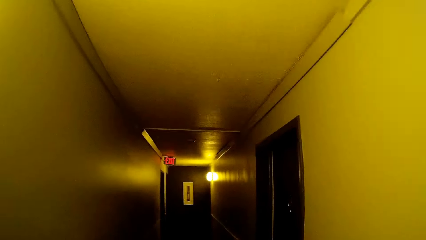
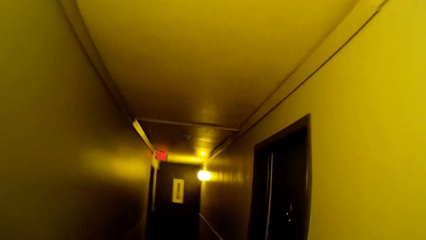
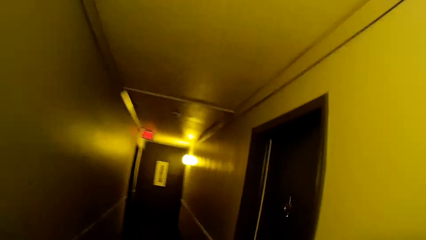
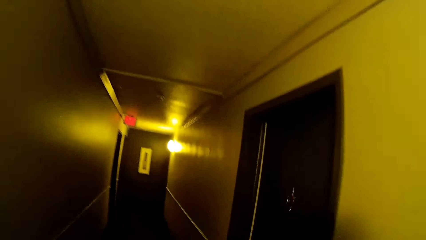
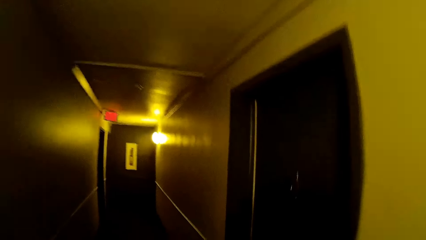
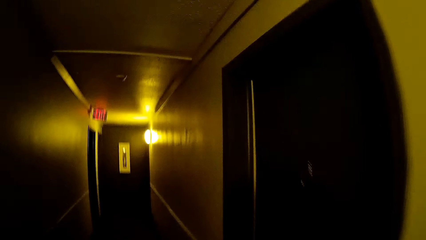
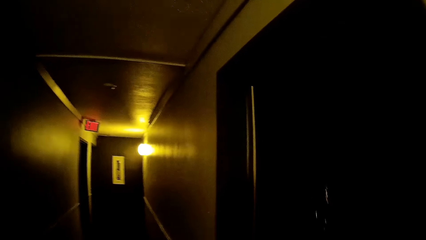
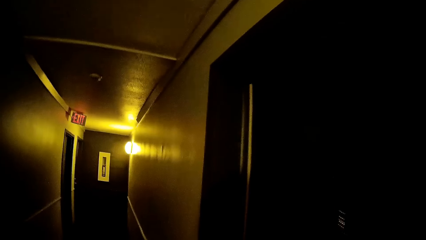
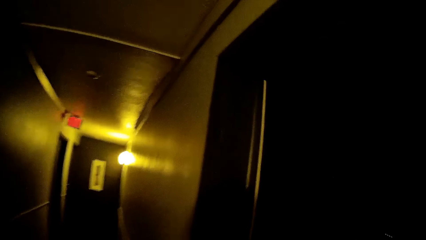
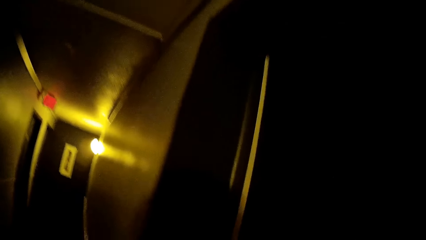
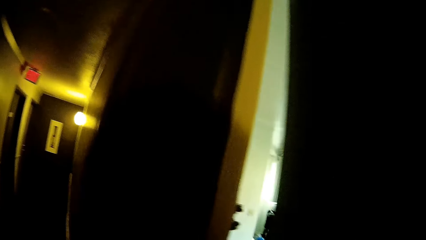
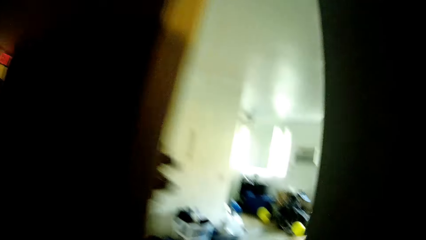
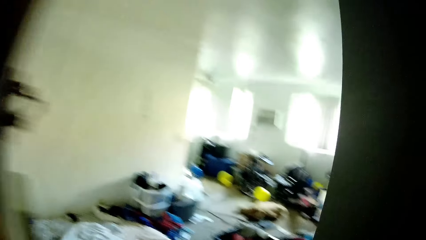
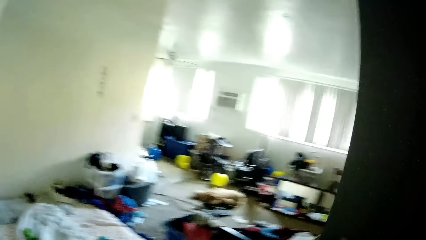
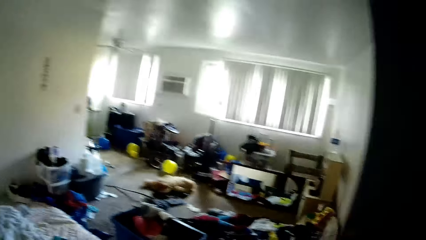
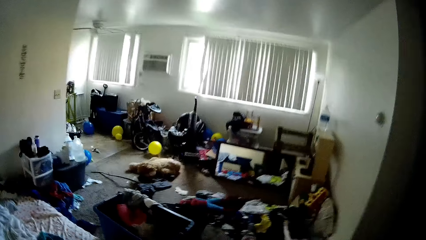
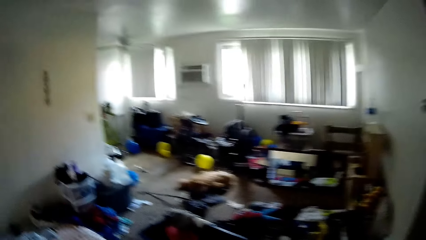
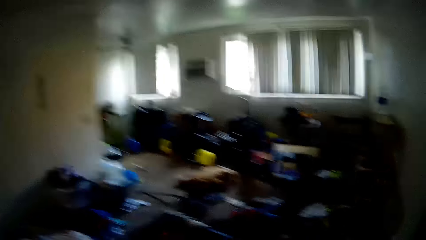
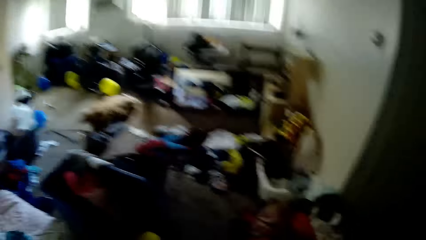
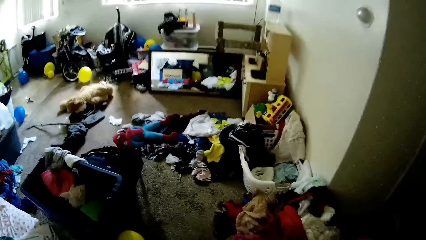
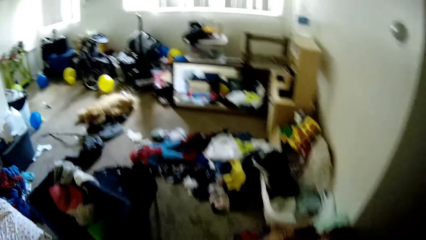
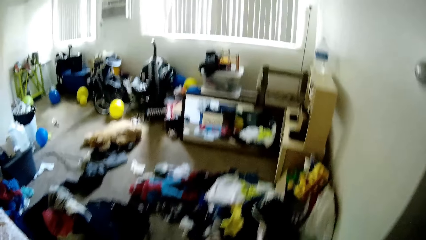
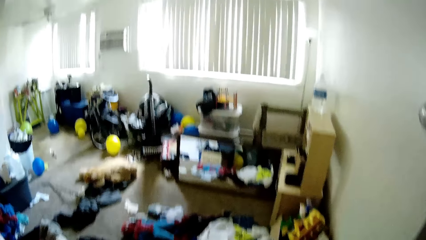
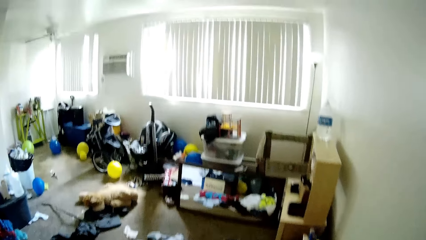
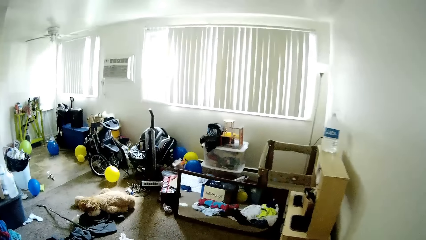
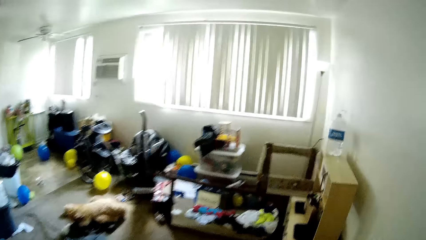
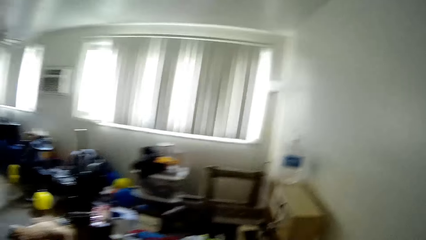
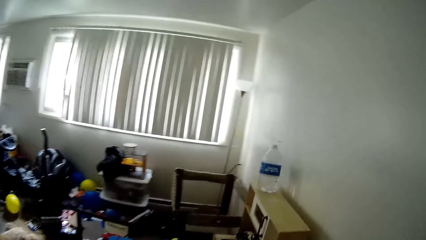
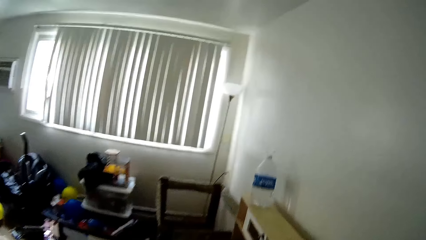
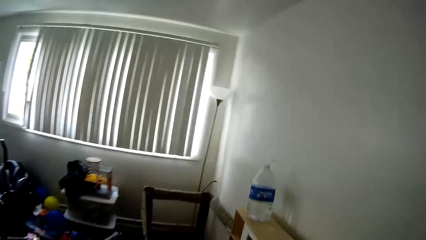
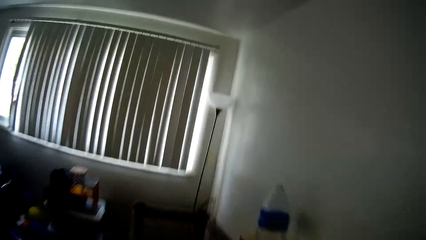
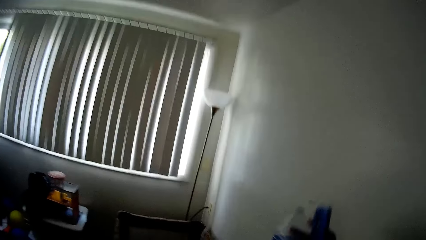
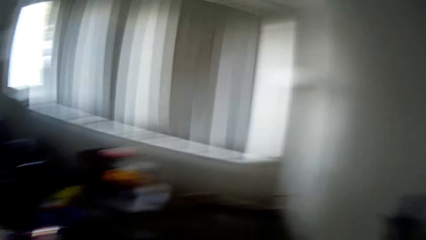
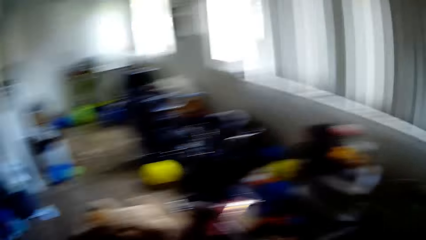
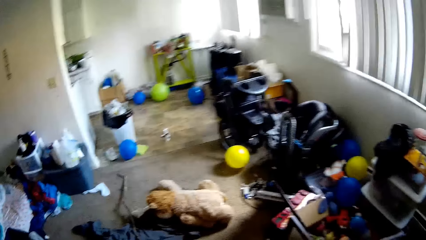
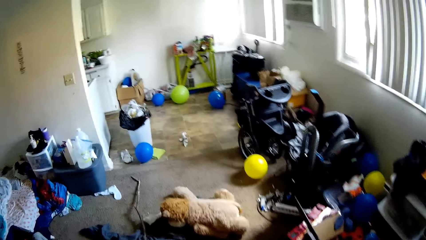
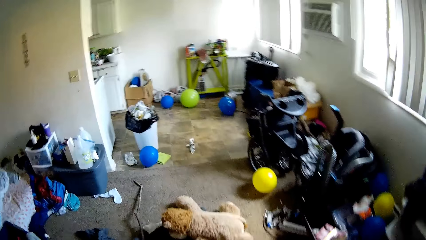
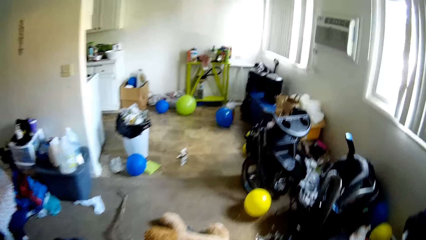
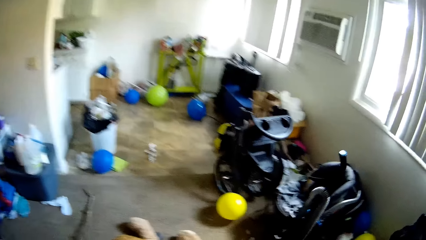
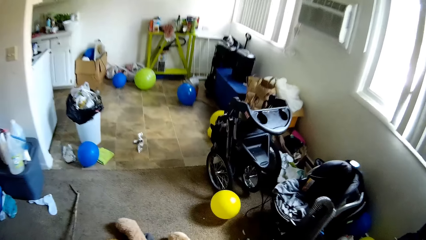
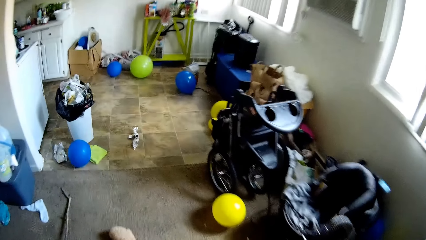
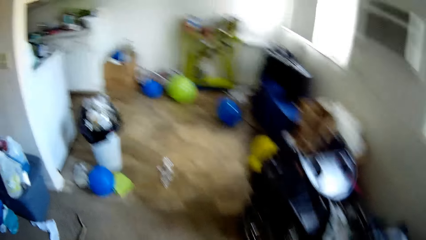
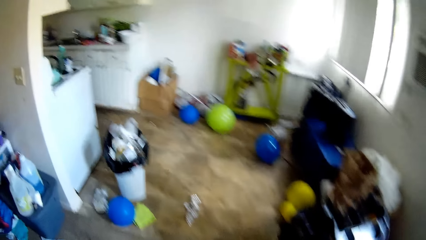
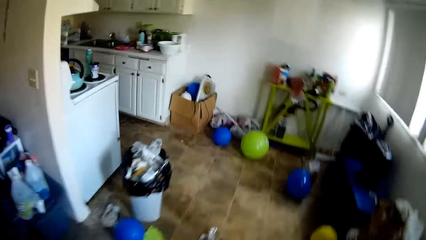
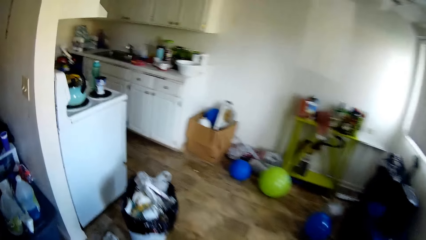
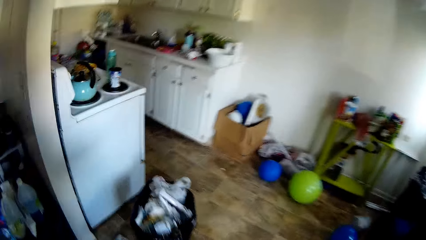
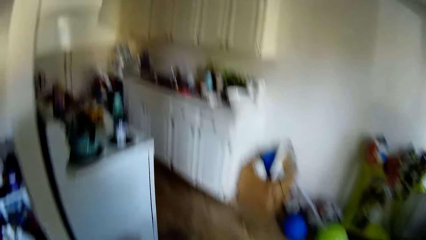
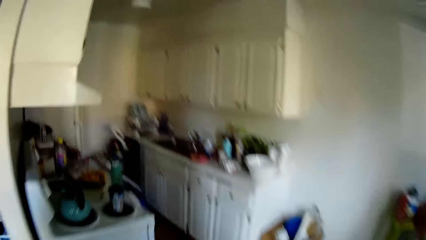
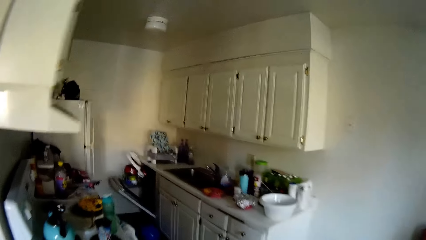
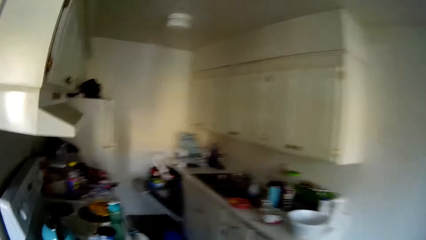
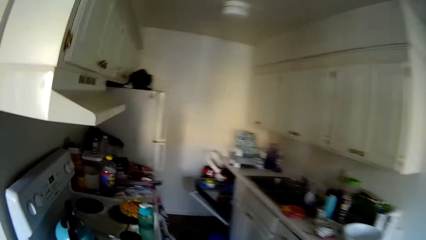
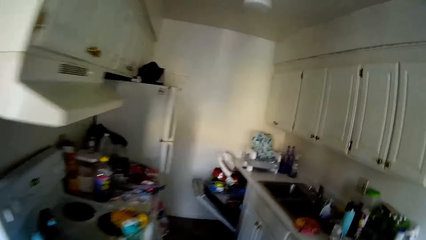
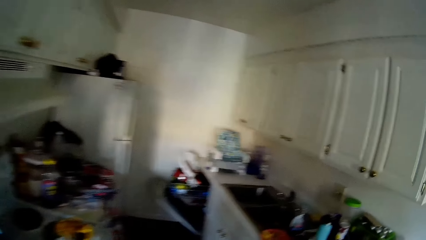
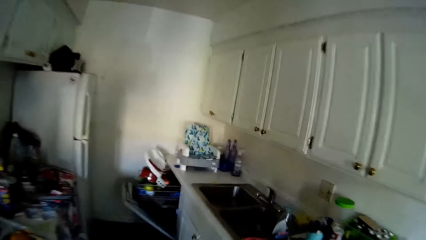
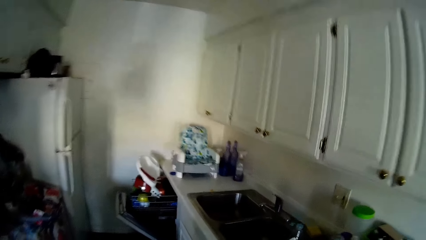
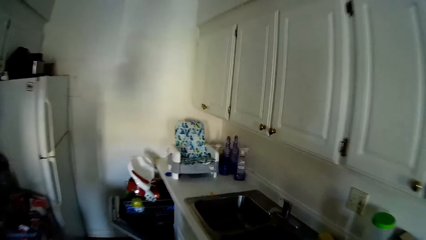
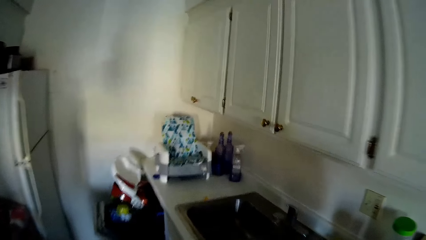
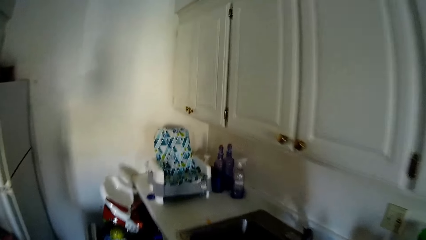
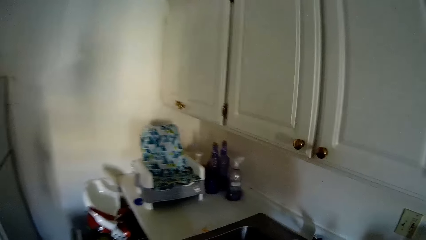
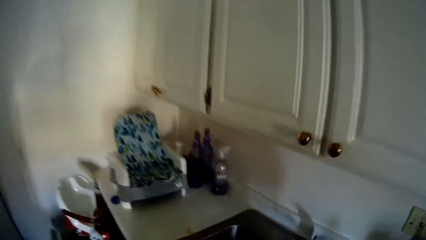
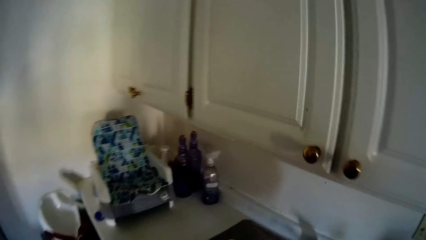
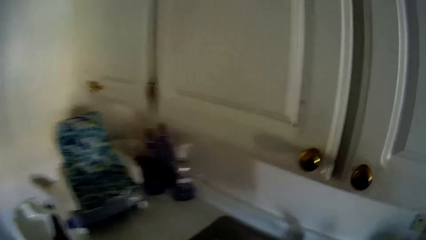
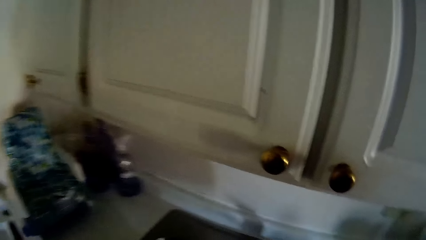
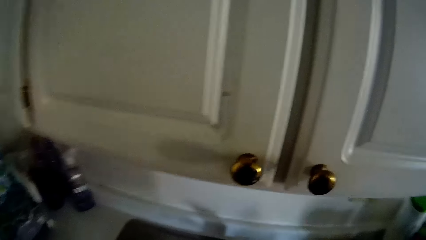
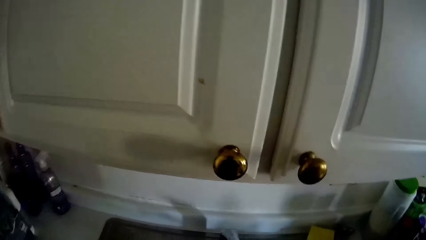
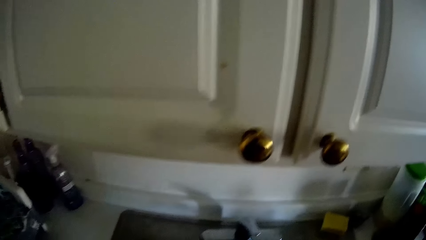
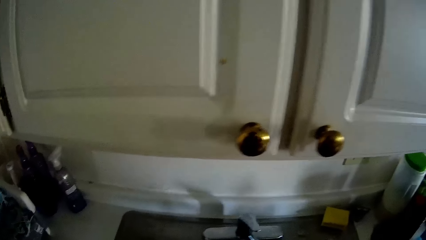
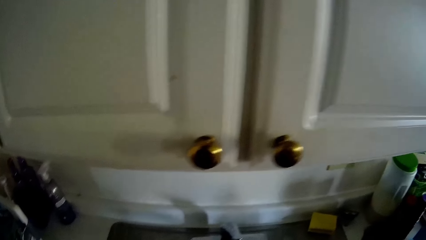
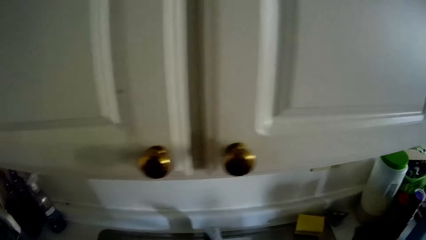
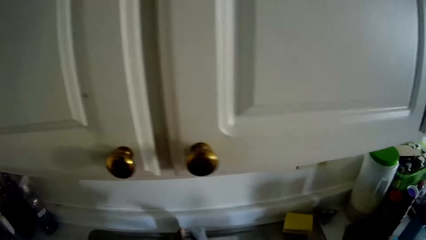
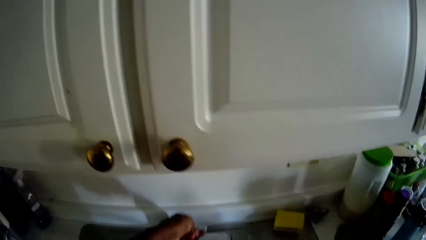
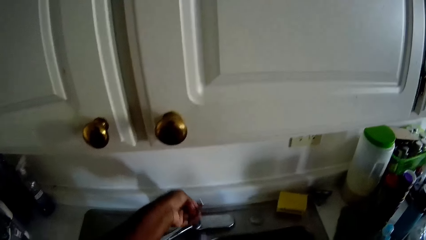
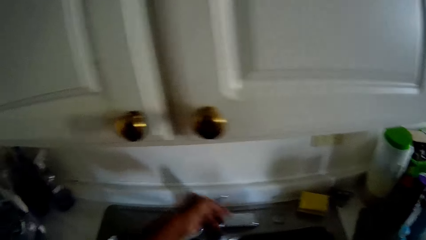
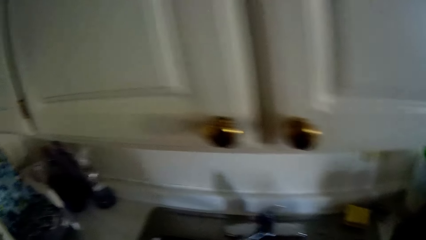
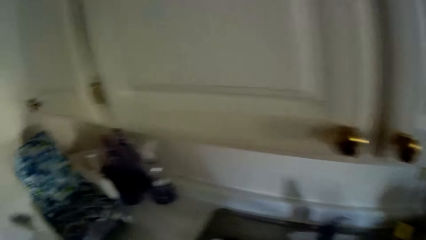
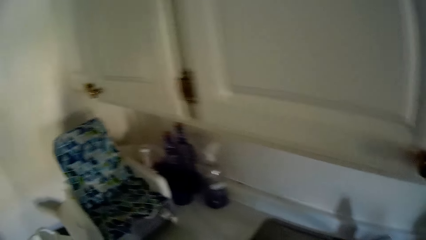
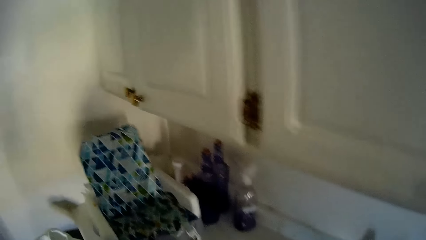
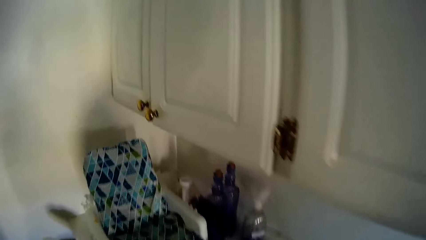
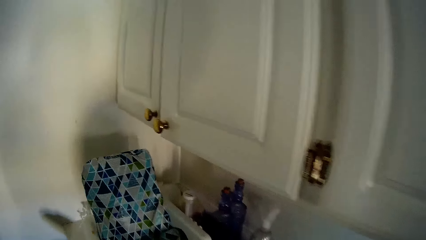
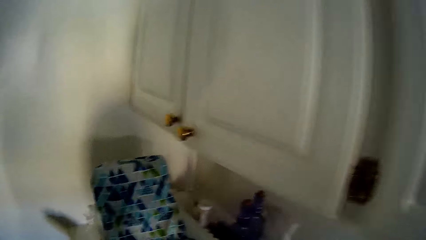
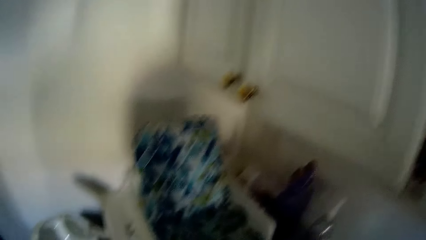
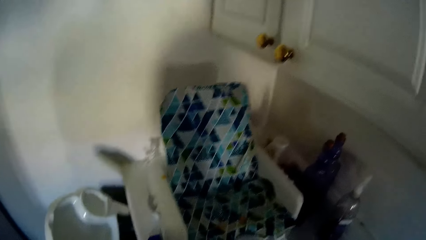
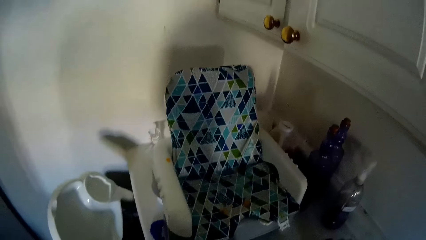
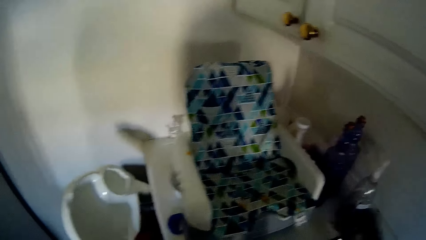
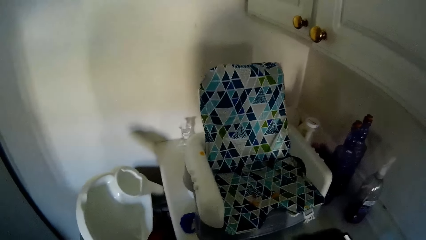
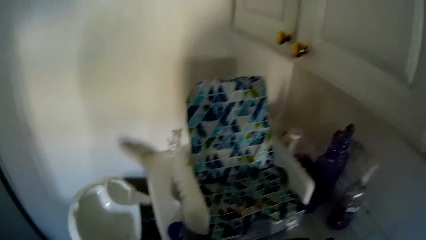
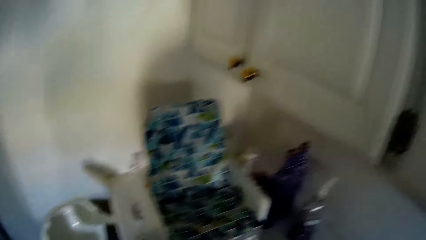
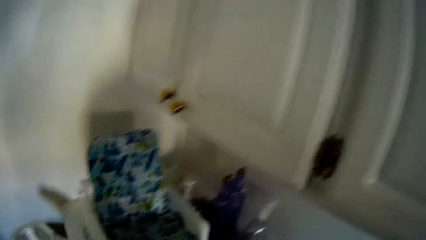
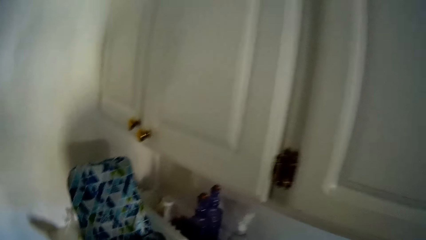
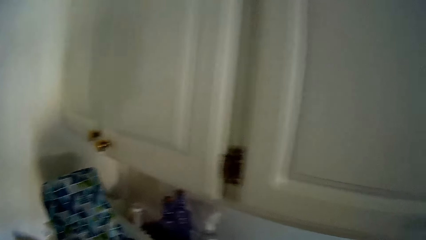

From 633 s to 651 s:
The camera wearer opens a door in the passage. She walks into a living room. She walks into a kitchen from the living room. She drops the bucket in her hand into a kitchen sink. She opens a tap in the kitchen sink with her left hand.
